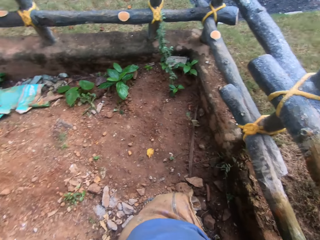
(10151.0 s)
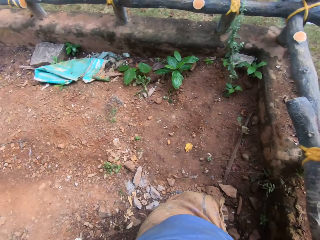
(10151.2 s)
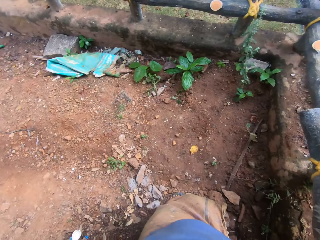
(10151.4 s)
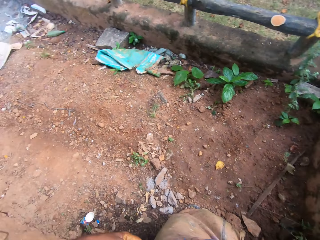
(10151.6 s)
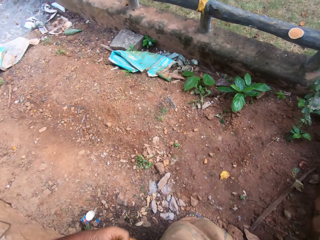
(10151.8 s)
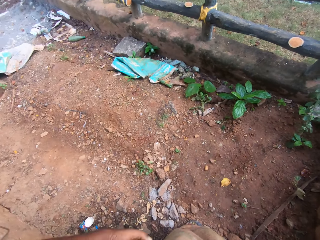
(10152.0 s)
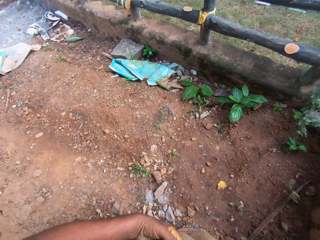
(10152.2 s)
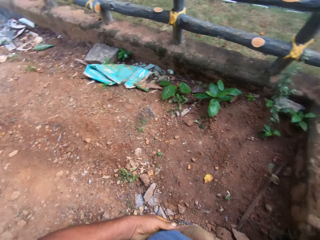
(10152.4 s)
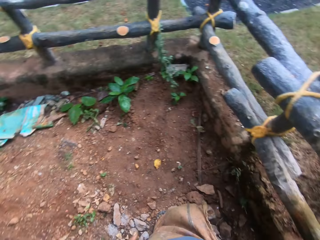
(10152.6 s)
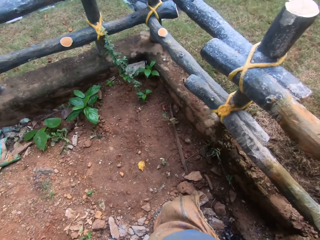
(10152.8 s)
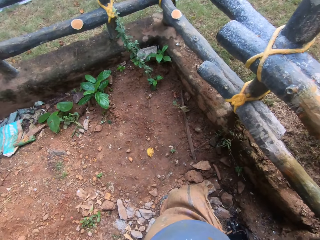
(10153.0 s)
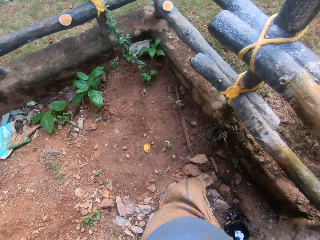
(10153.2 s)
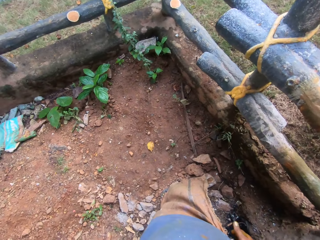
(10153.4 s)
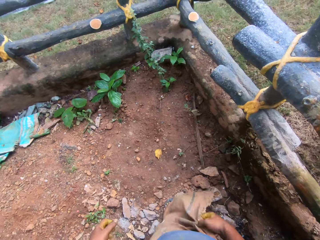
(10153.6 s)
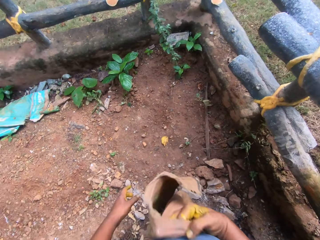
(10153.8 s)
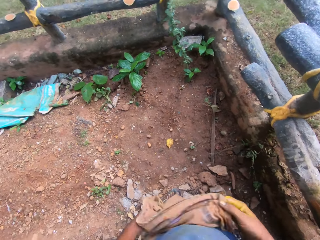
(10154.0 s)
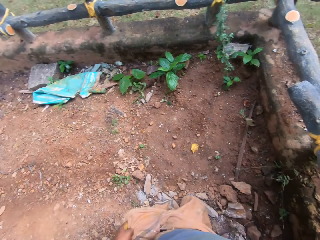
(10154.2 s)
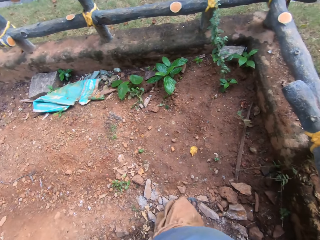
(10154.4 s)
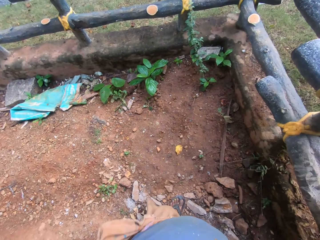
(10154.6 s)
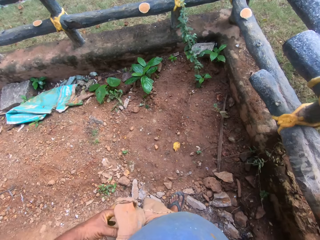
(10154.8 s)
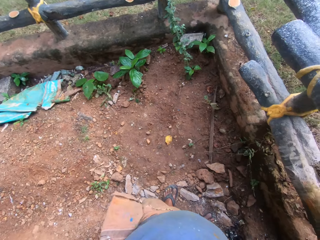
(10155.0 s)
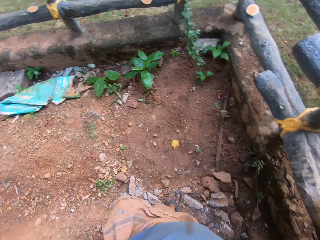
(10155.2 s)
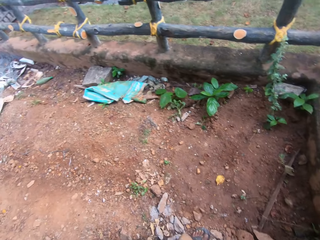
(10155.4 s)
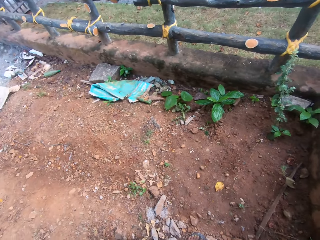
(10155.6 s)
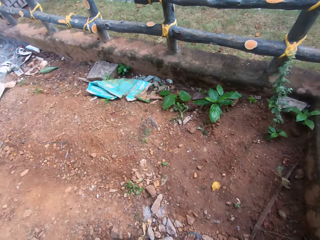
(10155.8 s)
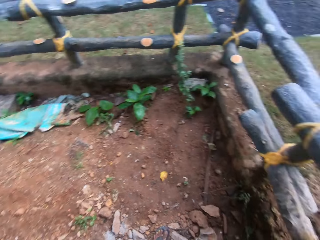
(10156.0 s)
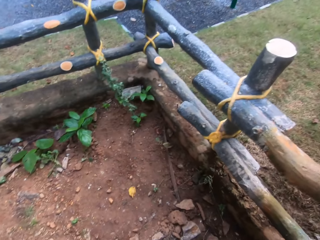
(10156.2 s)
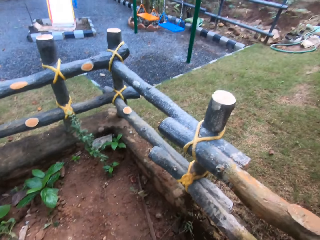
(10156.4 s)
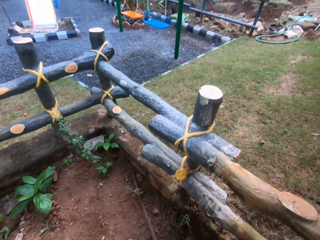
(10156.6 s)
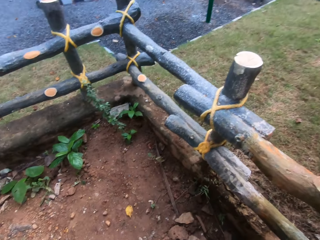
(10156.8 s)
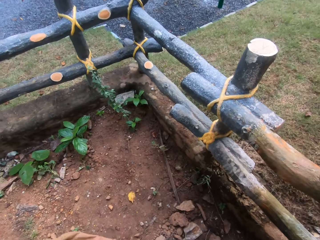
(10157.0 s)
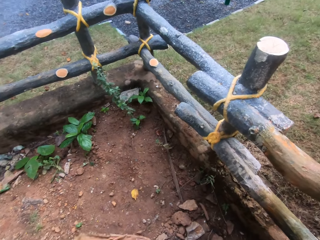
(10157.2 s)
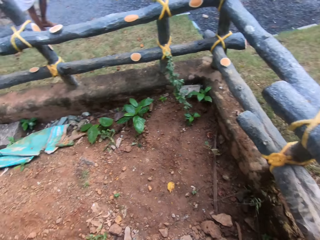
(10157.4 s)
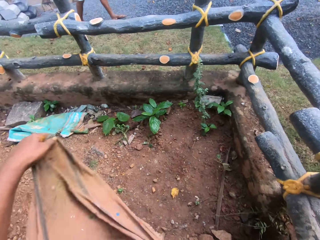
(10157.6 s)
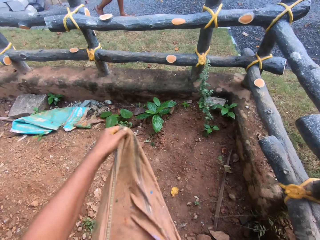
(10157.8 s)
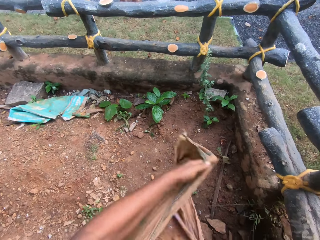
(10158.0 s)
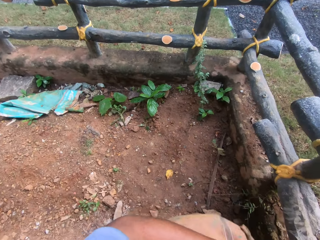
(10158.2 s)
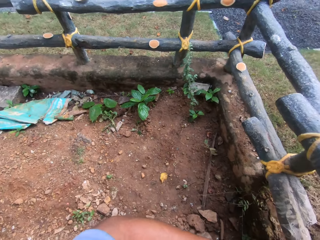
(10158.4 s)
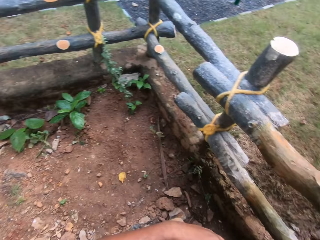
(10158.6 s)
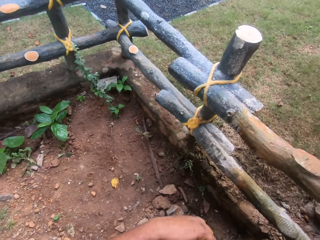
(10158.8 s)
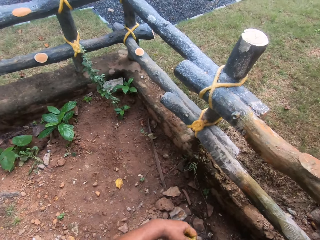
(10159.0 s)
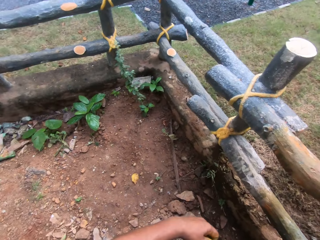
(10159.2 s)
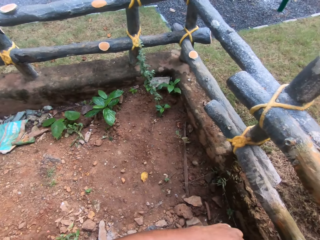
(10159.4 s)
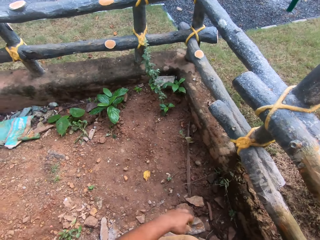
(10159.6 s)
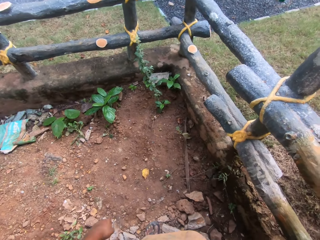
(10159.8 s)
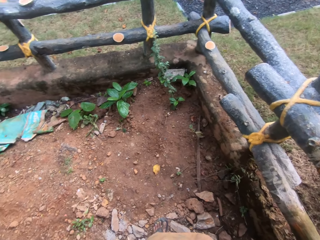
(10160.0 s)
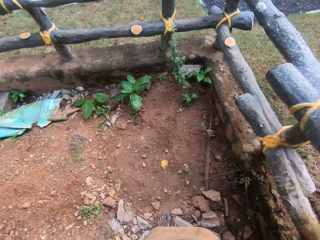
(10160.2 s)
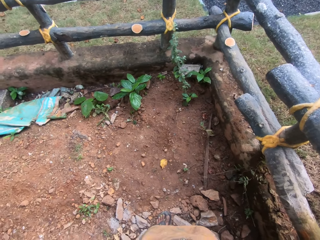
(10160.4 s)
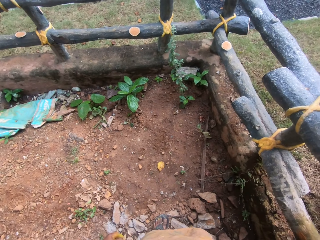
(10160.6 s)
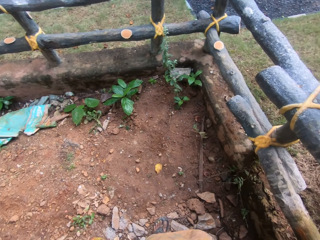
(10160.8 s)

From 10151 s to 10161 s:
The camera wearer holds his t-shirt with a hand. He moves his cloth with a hand. He holds his cloth with hands. He looks around the compound. He moves his cloth with a hand.

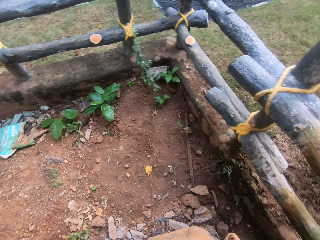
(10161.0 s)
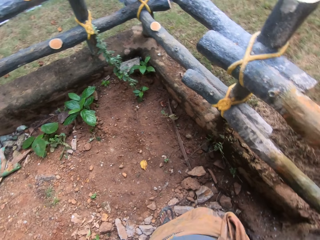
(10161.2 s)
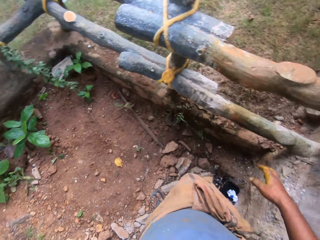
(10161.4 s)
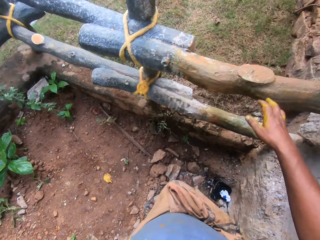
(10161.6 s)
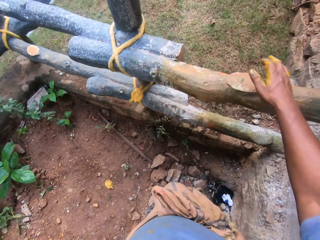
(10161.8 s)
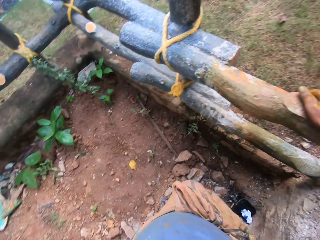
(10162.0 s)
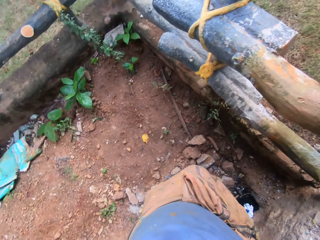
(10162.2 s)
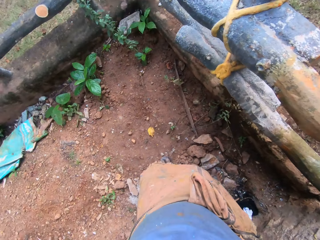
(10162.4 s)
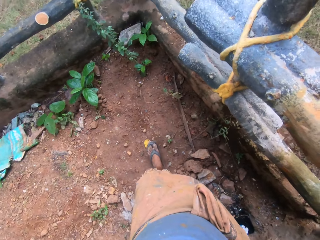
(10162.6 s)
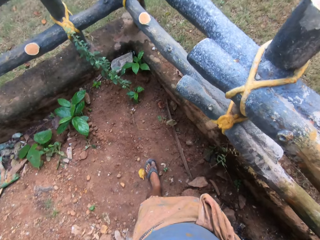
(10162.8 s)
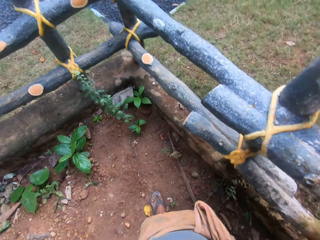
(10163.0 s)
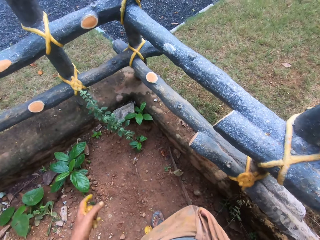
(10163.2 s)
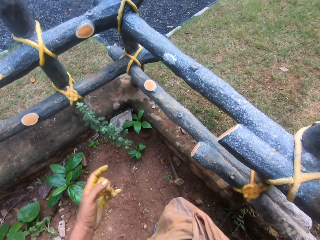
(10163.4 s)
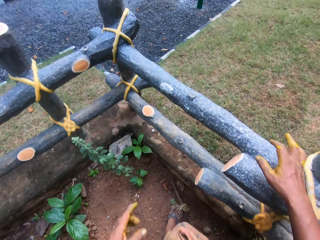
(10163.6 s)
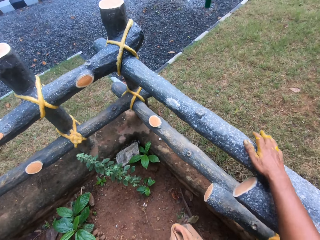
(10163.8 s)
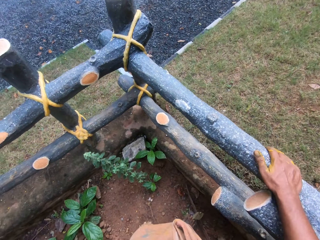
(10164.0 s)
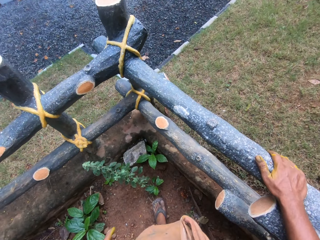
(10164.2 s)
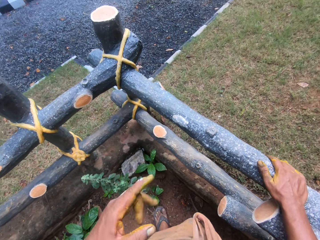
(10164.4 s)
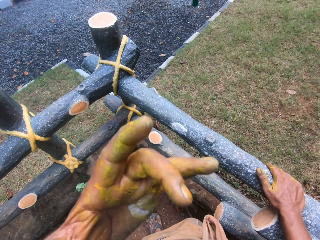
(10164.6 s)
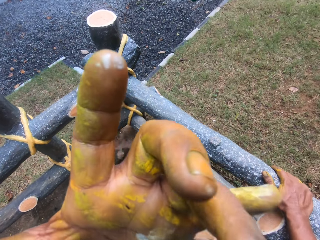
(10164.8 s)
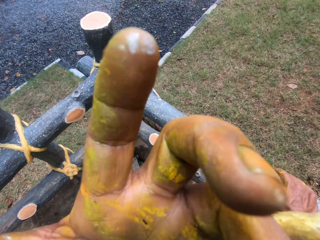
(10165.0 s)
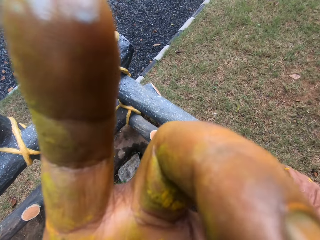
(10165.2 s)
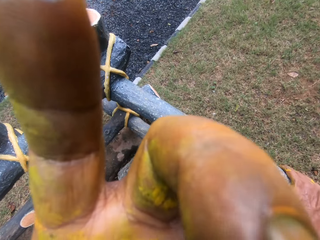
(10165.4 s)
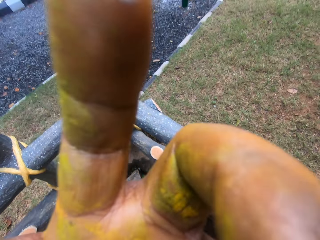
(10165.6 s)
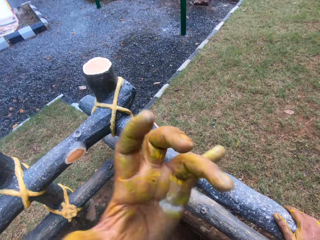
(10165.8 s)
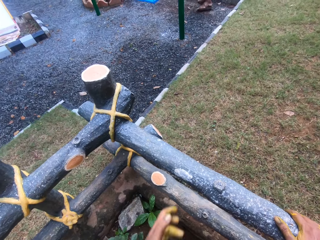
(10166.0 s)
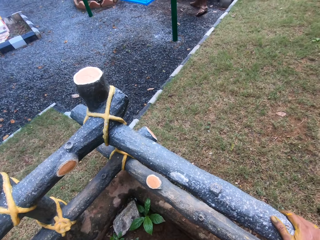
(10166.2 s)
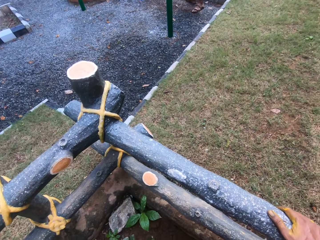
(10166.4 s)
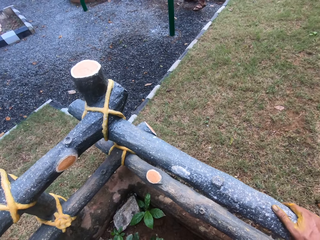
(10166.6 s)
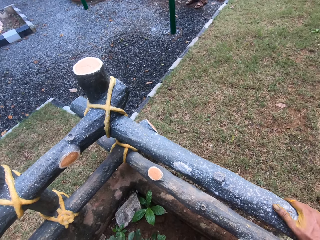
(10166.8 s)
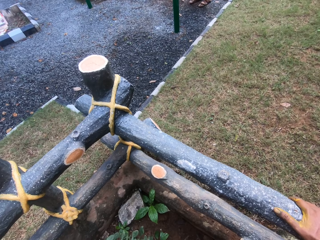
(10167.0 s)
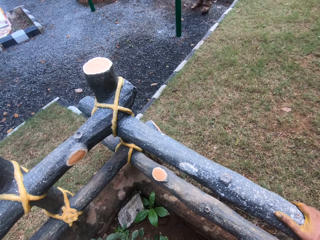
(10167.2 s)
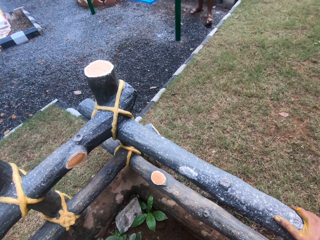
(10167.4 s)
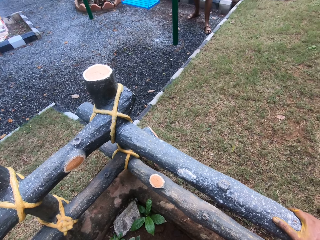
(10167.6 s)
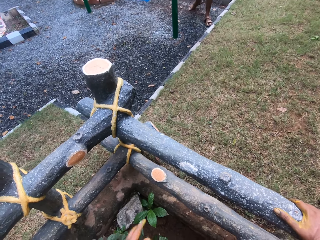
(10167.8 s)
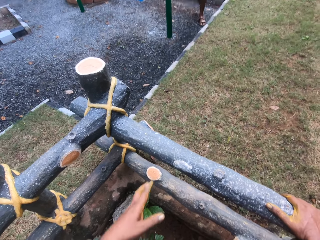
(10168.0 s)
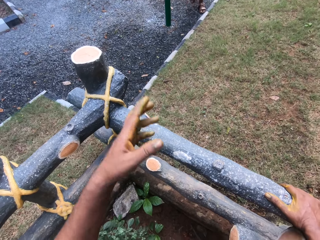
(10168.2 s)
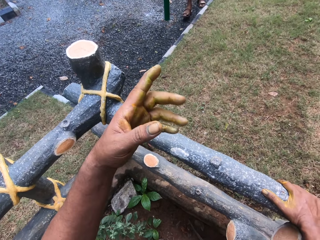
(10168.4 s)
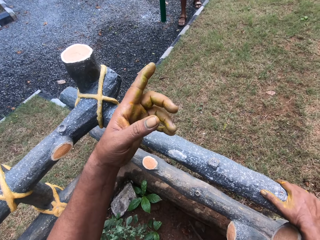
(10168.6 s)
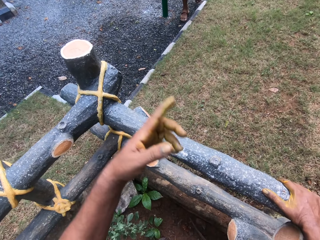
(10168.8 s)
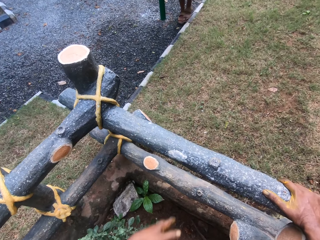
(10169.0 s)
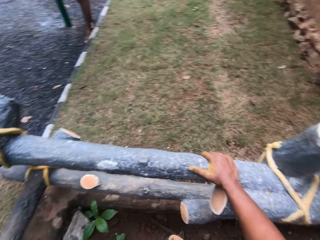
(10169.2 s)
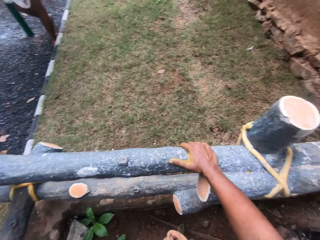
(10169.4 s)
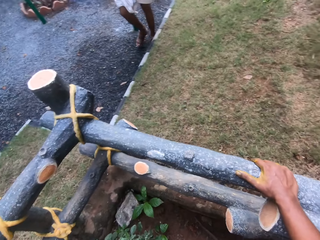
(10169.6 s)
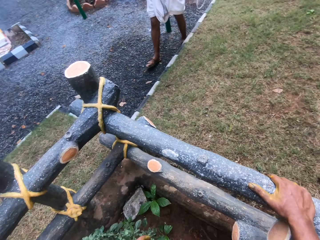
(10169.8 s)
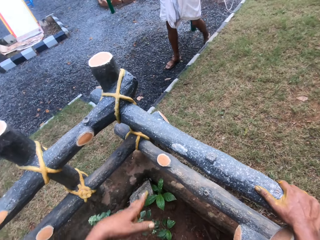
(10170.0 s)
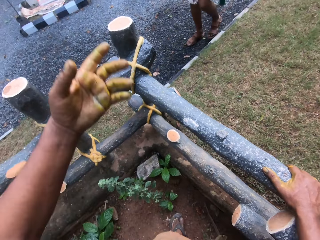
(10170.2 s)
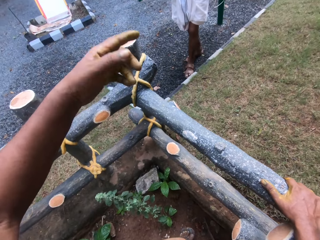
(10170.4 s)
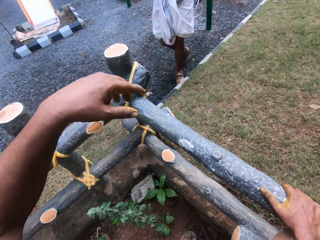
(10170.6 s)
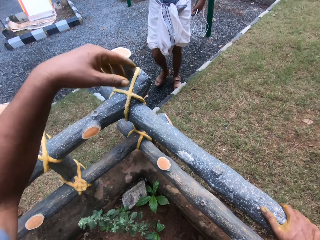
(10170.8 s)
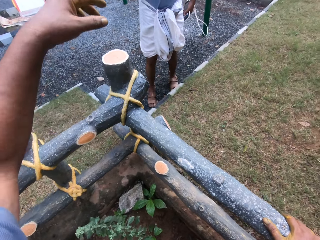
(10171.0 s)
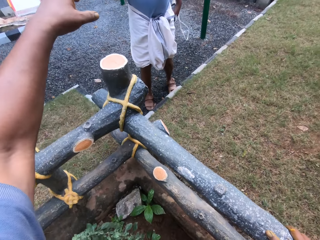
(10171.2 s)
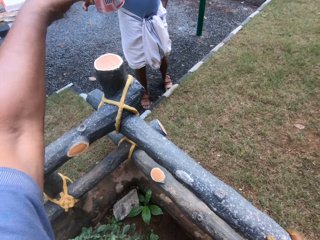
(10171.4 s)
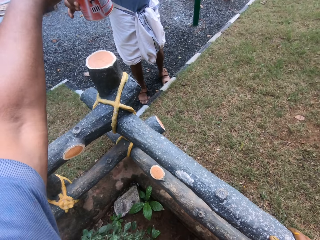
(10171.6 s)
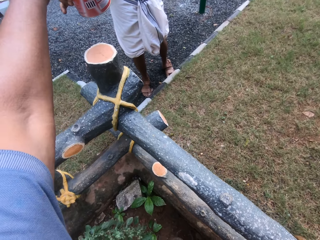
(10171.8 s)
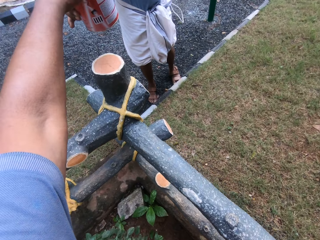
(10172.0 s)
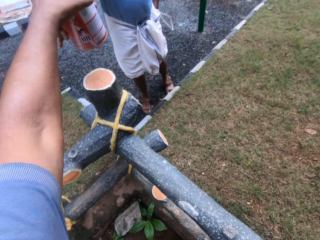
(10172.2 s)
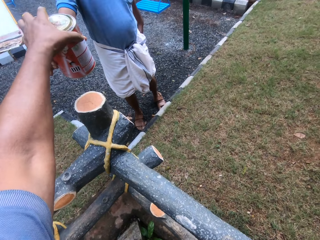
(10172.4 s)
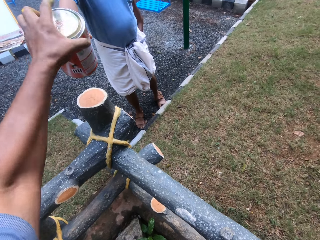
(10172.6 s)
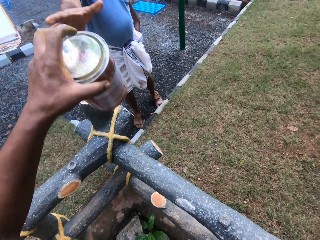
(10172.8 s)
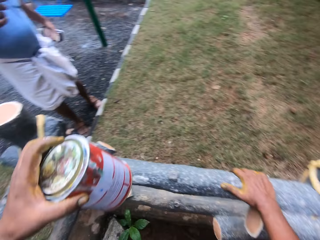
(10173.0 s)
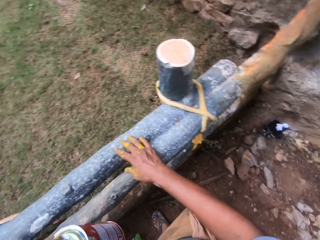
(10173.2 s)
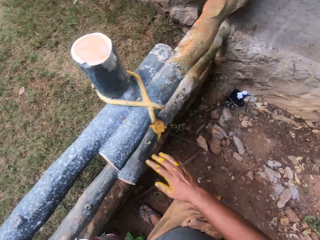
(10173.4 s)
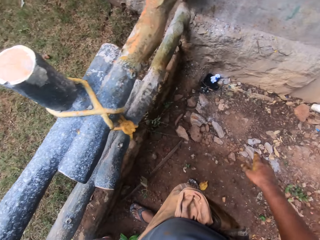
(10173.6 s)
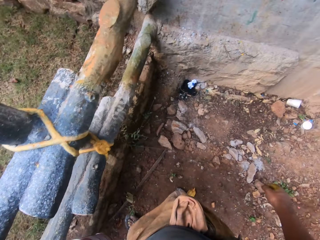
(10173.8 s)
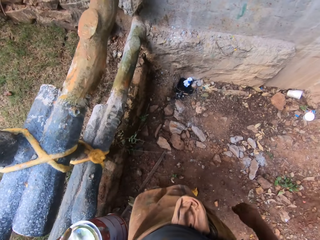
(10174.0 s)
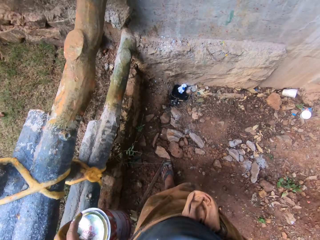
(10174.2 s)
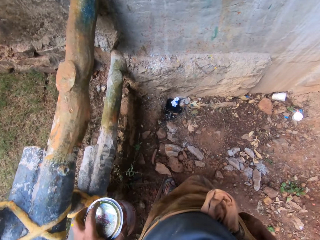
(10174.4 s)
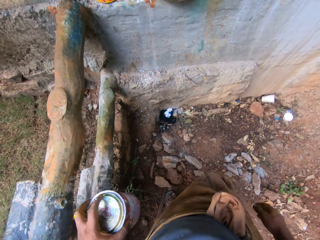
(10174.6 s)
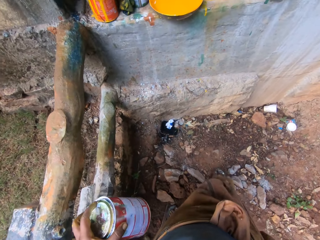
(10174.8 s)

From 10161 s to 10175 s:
The camera wearer puts a hand on a wood. He puts a hand on the wood again. He moves his hand and touches his face with his left hand. A man walks towards the camera wearer. The camera wearer moves his hand. He takes a paint tin from the man.
